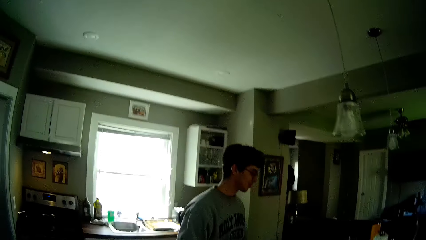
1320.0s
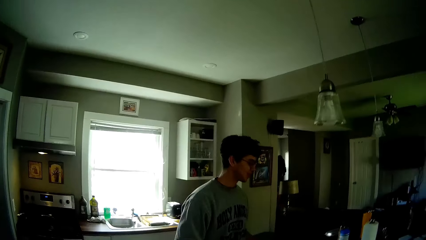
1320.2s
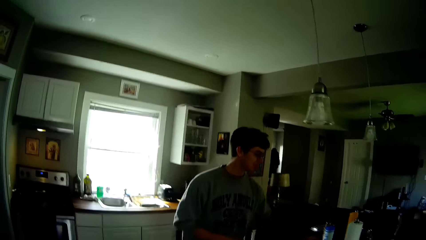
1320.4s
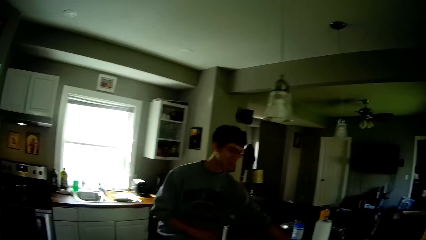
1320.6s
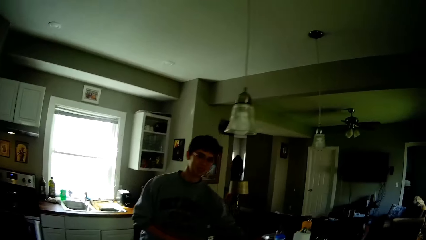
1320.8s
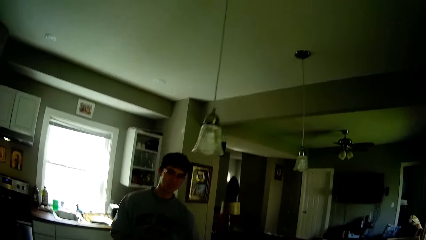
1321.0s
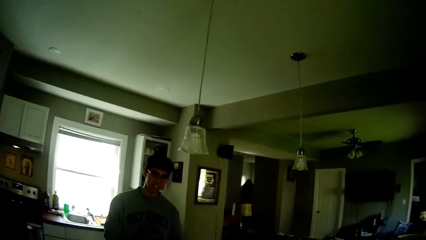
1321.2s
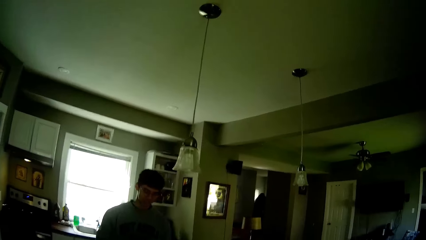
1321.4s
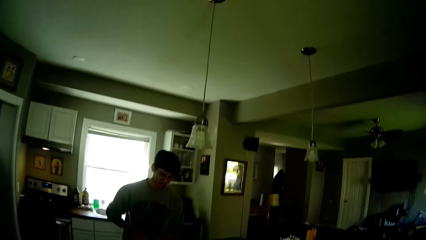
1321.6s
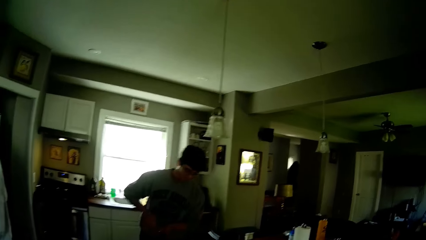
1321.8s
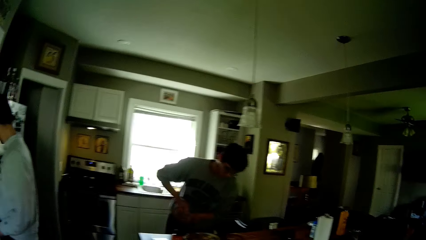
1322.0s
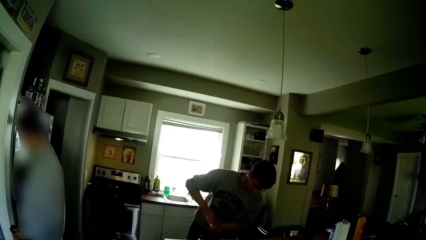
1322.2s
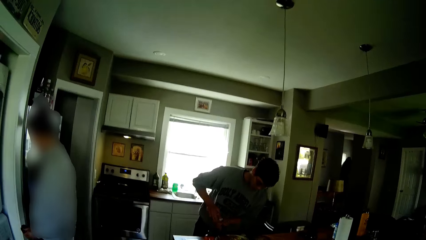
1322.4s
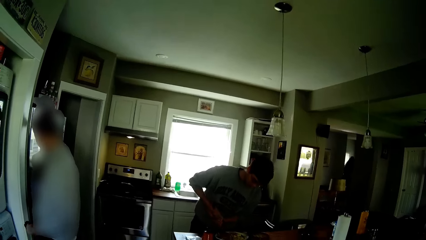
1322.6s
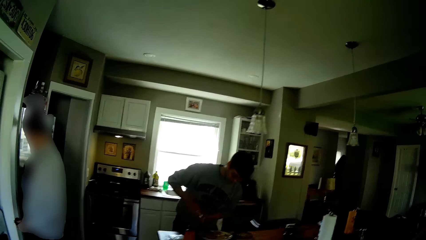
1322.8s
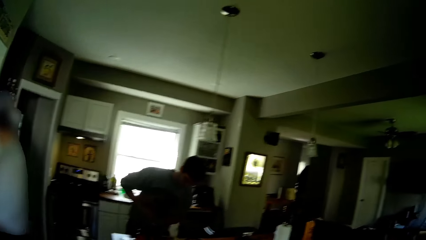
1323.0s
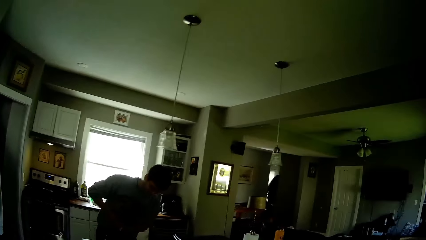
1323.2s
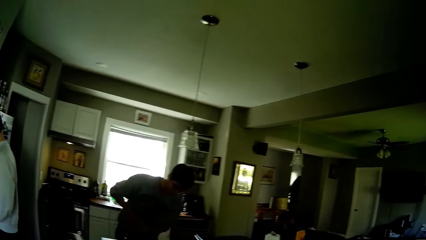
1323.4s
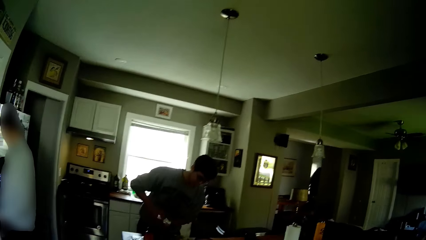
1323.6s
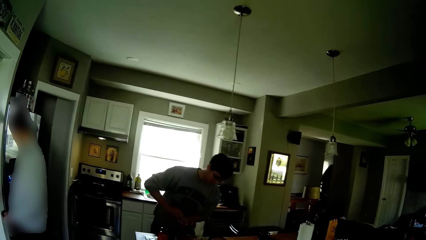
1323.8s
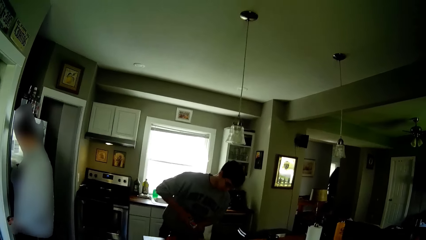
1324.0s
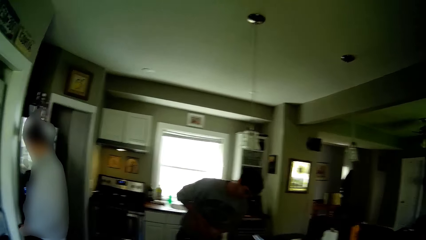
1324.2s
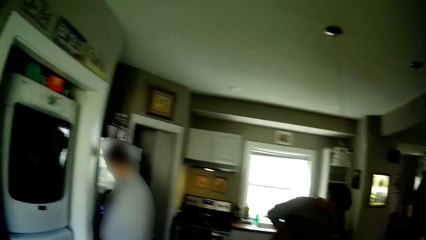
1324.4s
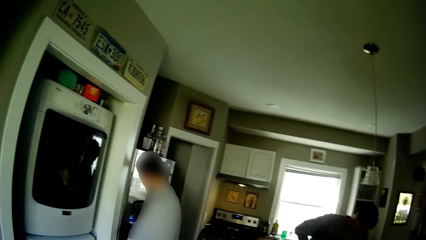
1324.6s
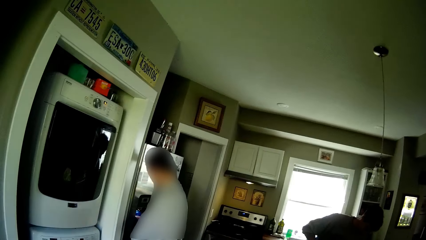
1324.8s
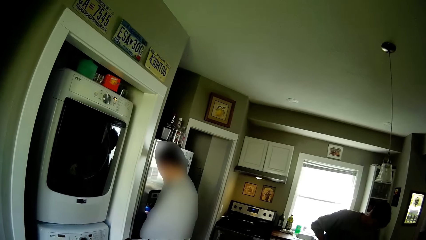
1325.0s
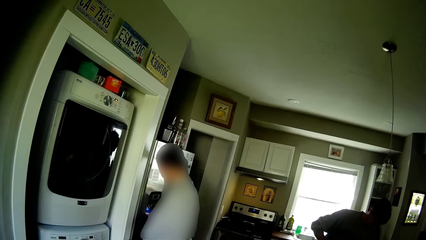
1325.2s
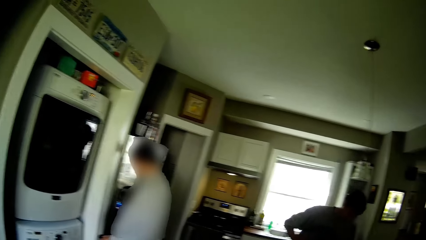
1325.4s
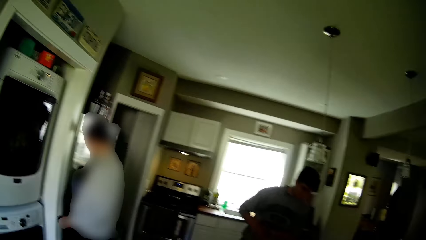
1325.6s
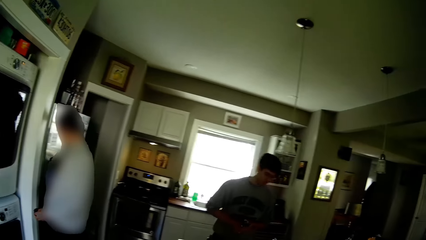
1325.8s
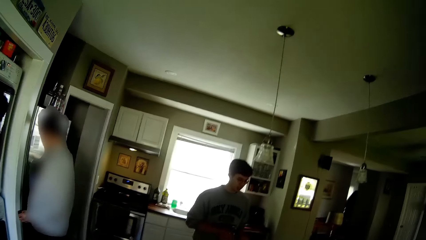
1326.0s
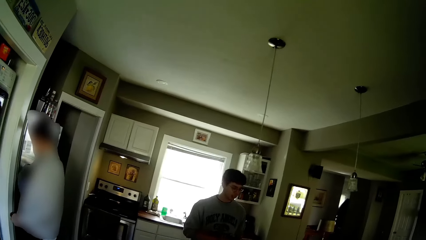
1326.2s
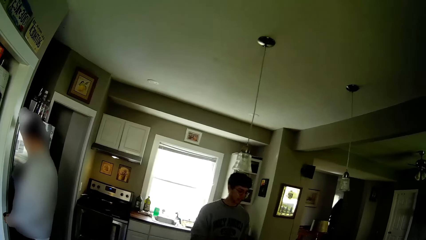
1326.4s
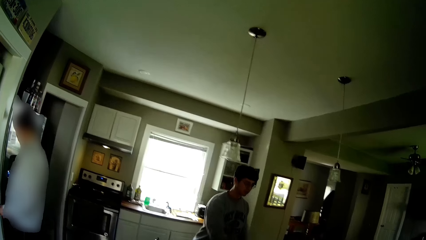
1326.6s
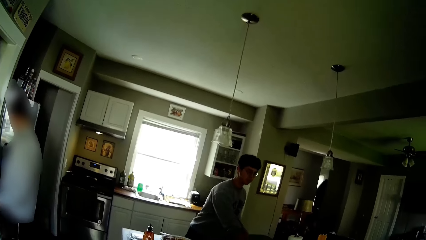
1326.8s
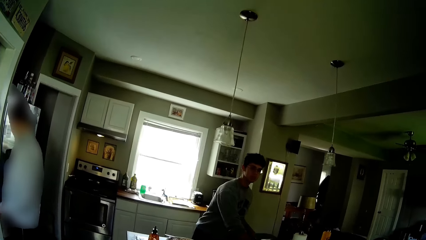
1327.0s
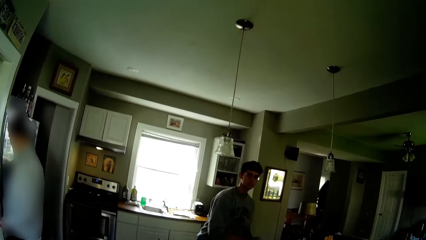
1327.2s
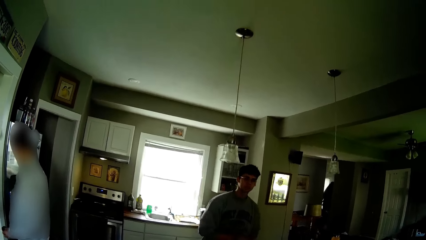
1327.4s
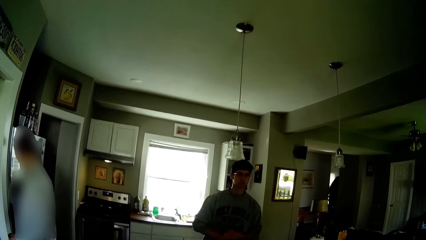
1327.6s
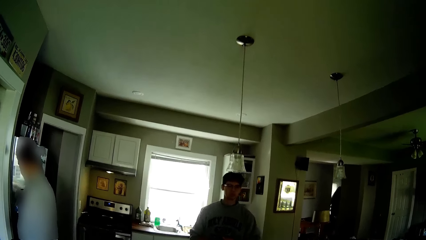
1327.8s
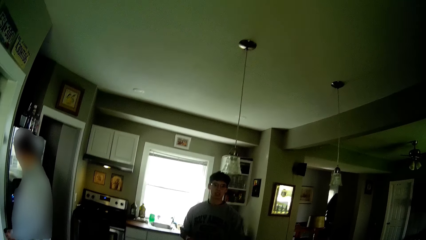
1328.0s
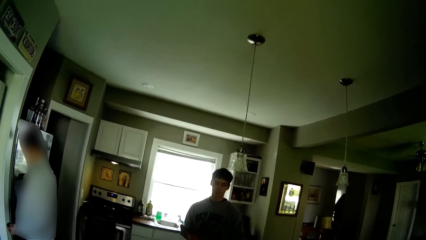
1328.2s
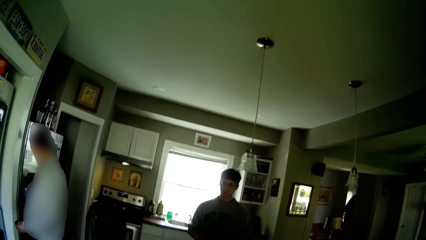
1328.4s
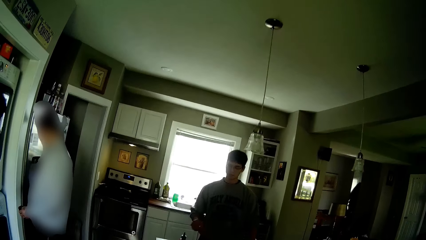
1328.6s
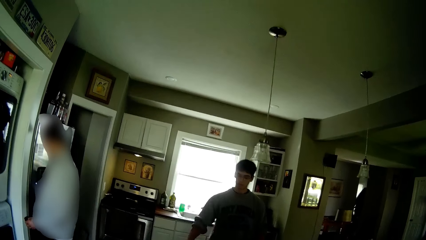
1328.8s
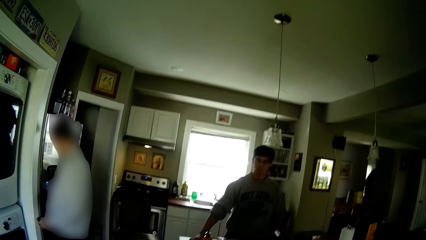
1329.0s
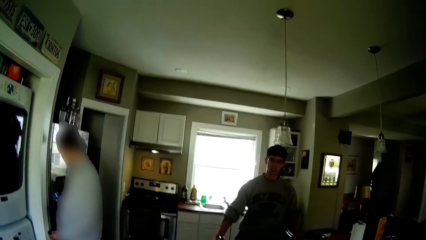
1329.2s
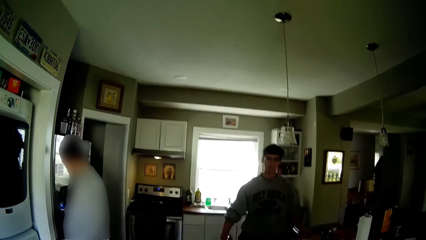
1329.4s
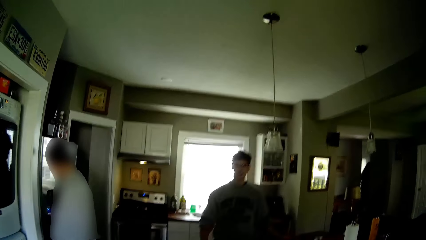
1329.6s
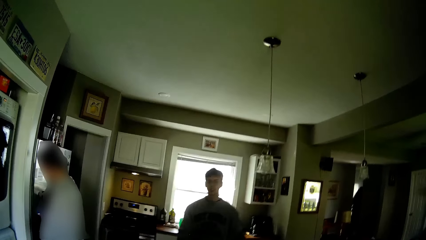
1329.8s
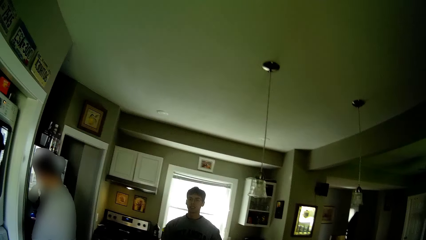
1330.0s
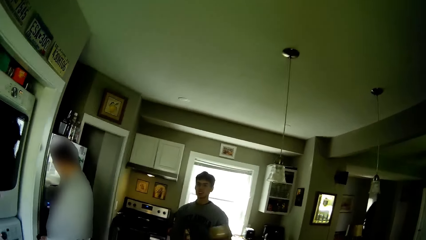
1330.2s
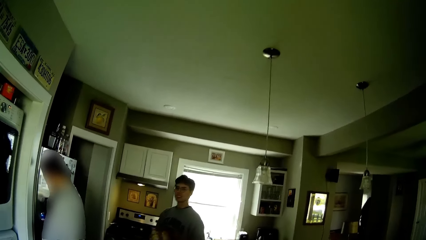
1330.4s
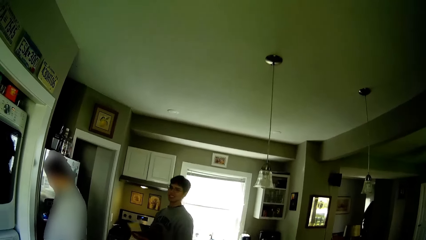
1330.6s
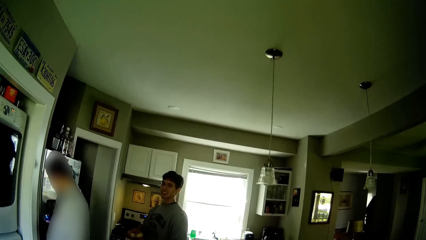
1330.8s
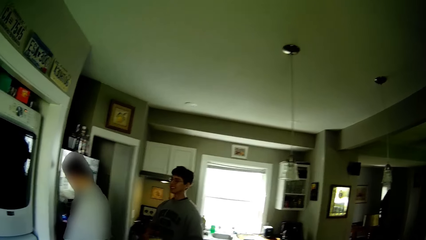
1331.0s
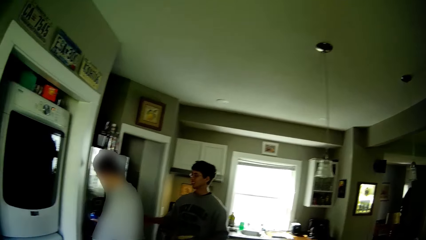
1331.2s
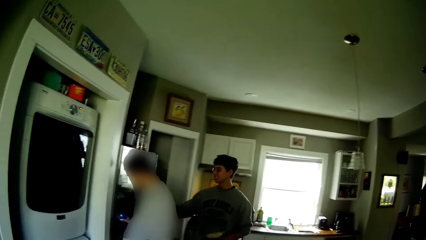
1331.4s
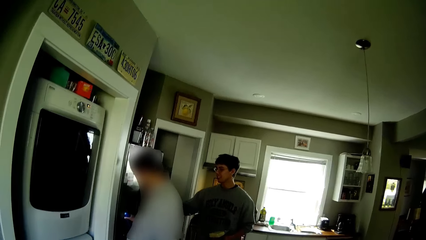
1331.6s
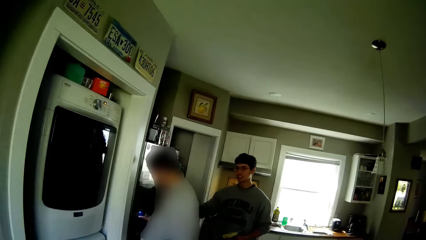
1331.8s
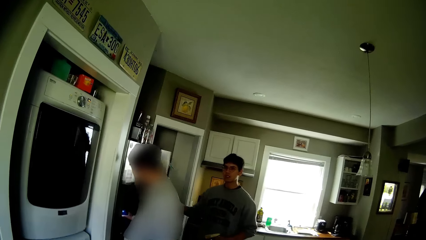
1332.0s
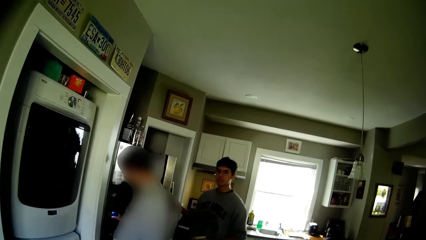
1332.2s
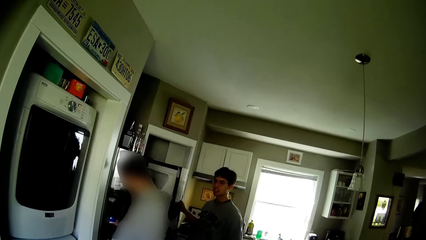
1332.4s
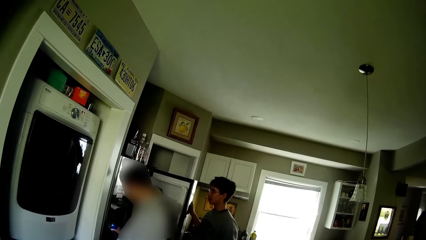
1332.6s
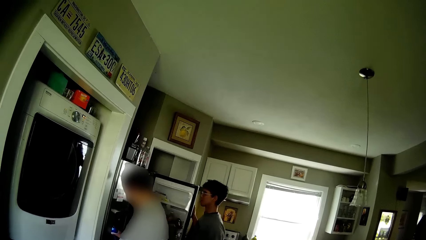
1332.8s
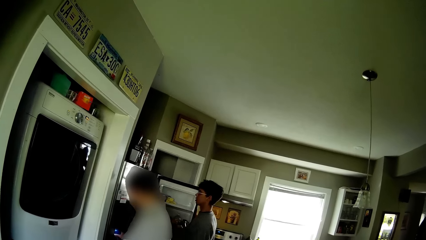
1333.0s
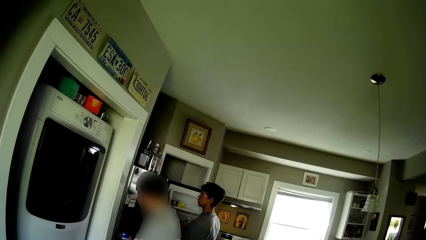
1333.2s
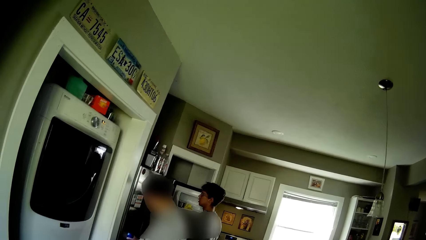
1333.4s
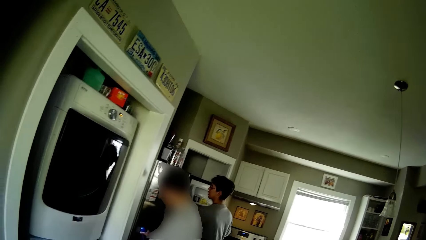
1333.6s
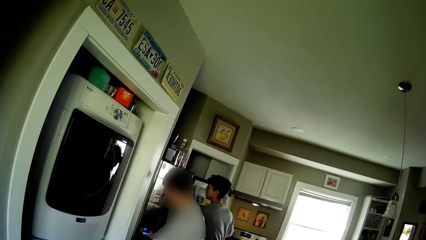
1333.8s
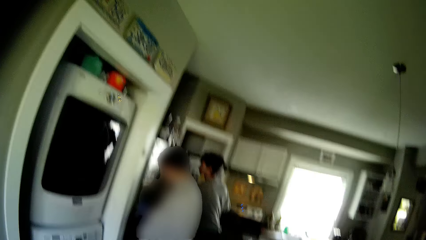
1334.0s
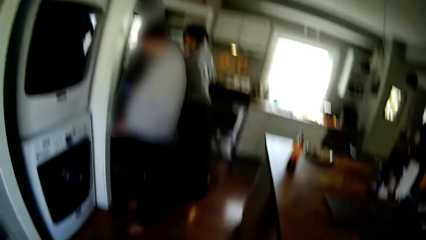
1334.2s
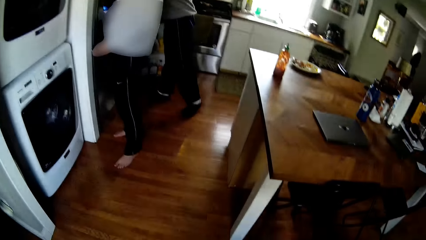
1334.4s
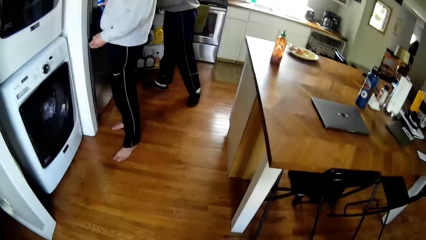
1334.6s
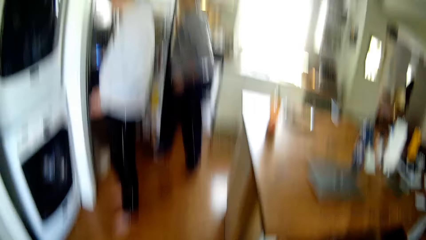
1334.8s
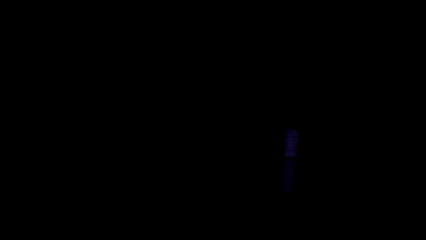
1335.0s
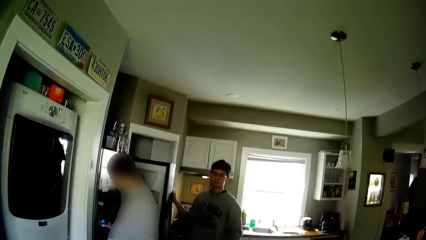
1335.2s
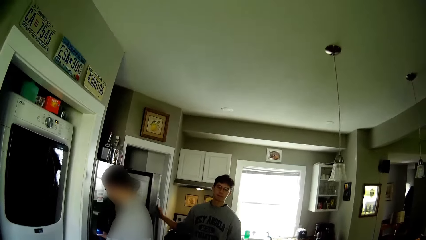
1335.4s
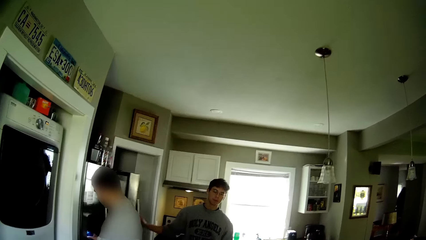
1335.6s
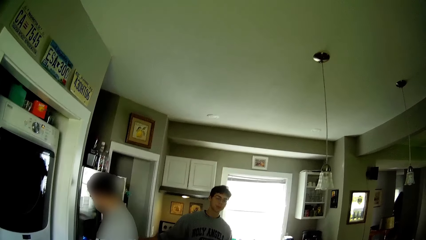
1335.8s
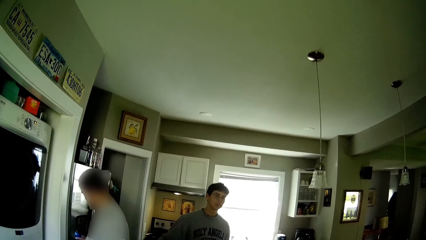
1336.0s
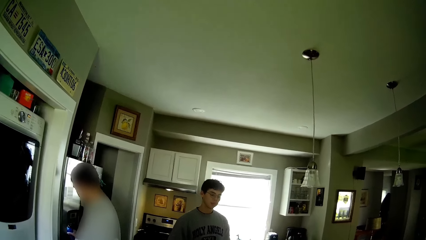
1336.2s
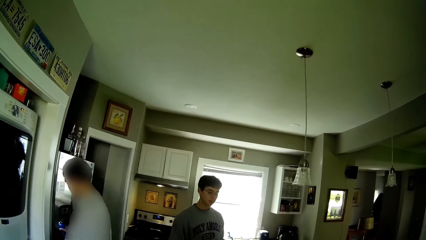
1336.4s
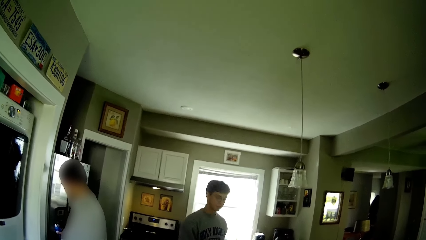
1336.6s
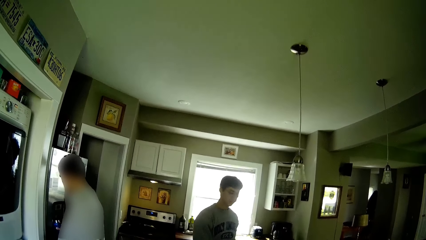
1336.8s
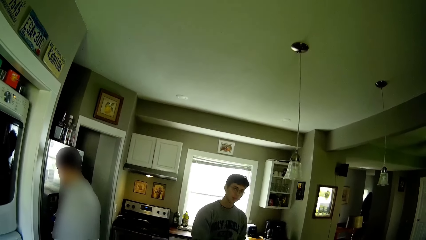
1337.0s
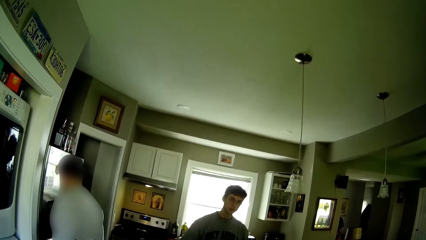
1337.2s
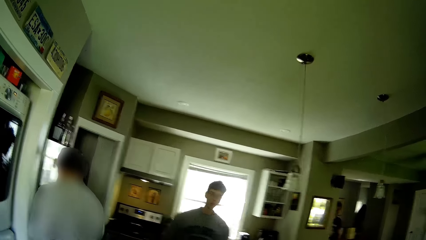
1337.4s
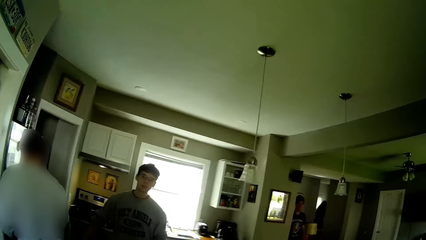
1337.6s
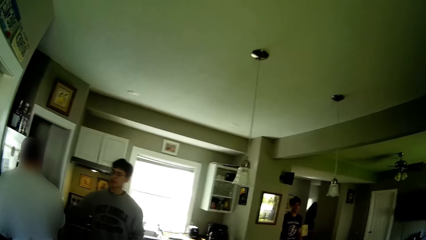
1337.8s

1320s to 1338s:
A man sprinkles some condiment on the food in the plate. The man walks towards the refrigerator with the cream container in his hands. The camera wearer talks to the man. The man opens the refrigerator with his right hand. The man closes the refrigerator with his right hand.
